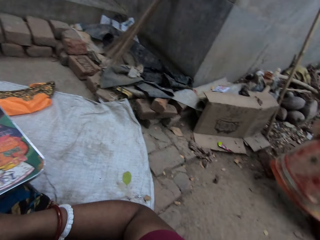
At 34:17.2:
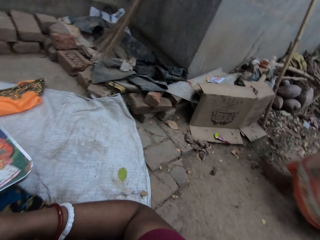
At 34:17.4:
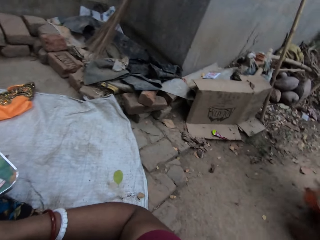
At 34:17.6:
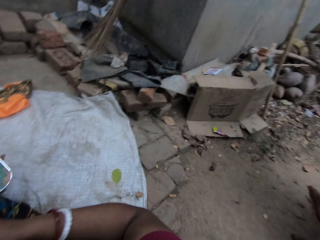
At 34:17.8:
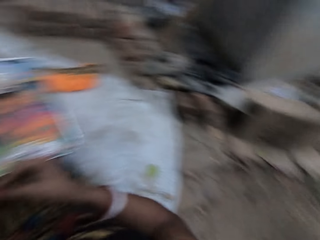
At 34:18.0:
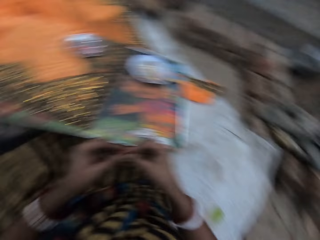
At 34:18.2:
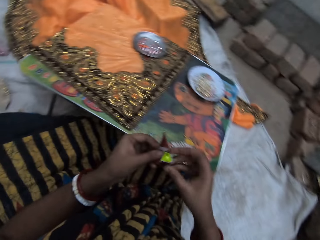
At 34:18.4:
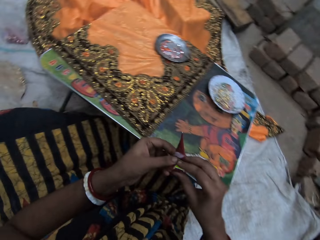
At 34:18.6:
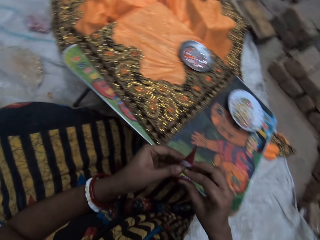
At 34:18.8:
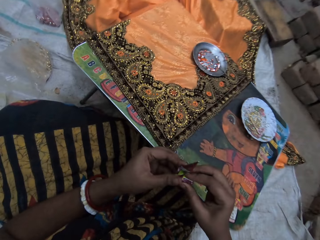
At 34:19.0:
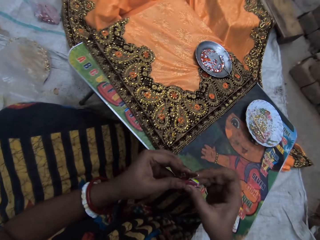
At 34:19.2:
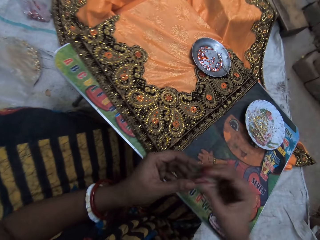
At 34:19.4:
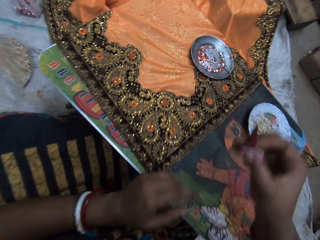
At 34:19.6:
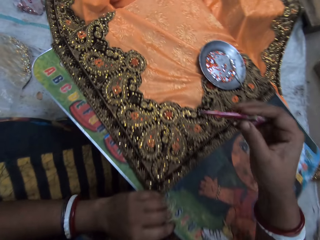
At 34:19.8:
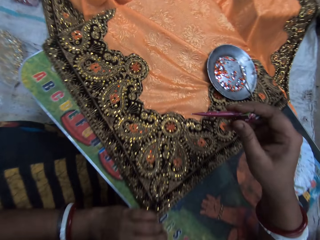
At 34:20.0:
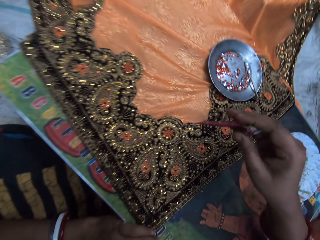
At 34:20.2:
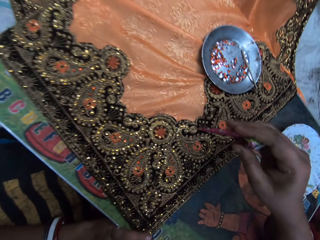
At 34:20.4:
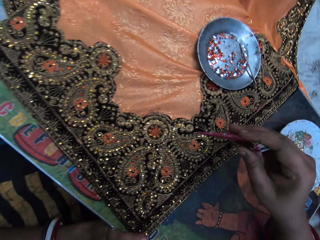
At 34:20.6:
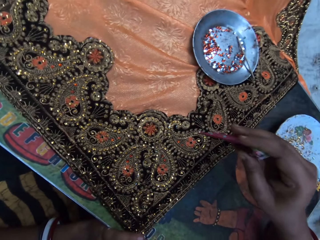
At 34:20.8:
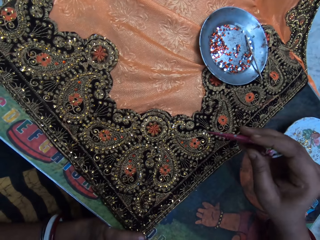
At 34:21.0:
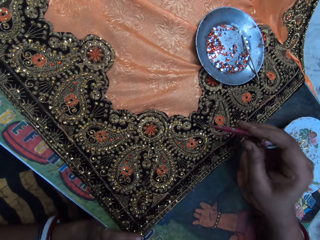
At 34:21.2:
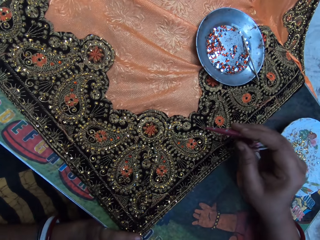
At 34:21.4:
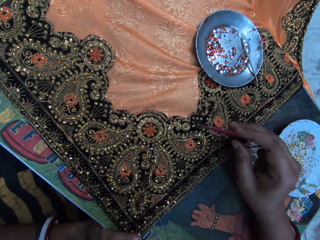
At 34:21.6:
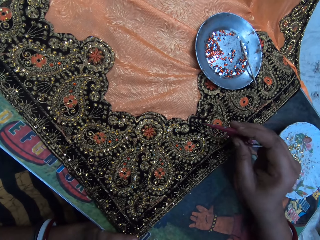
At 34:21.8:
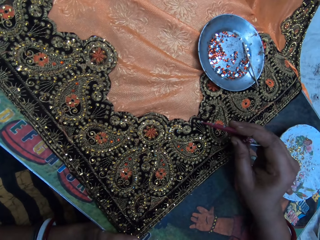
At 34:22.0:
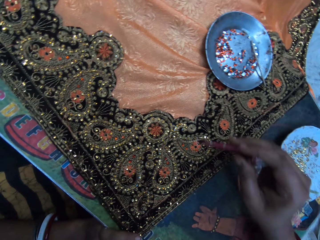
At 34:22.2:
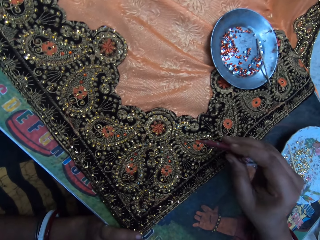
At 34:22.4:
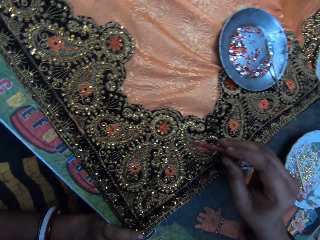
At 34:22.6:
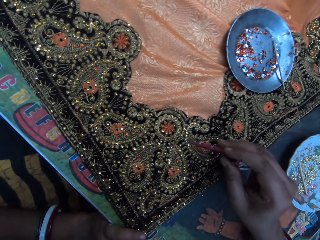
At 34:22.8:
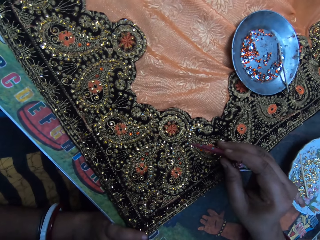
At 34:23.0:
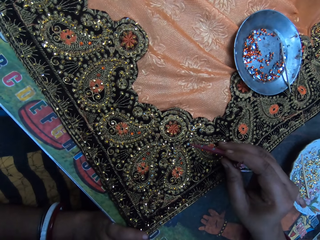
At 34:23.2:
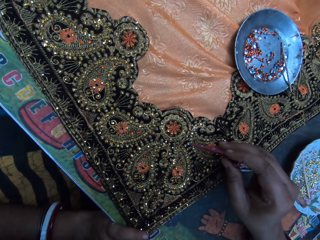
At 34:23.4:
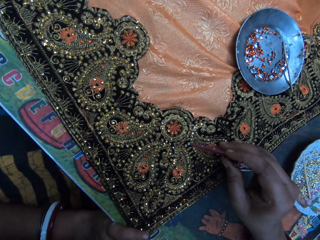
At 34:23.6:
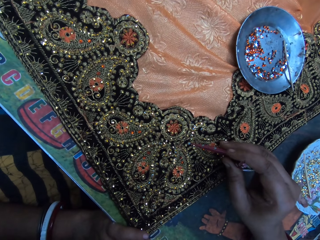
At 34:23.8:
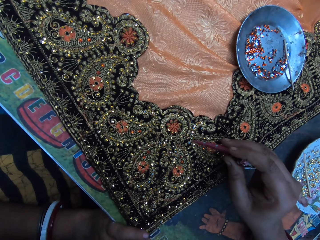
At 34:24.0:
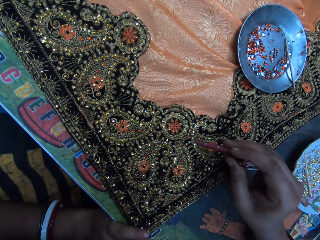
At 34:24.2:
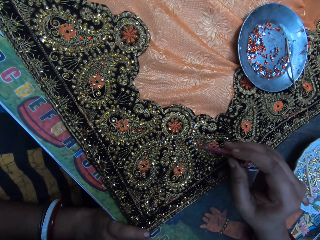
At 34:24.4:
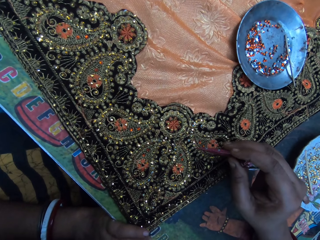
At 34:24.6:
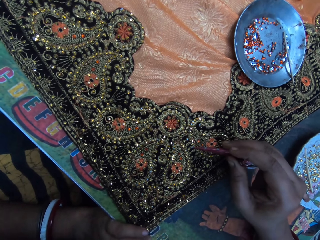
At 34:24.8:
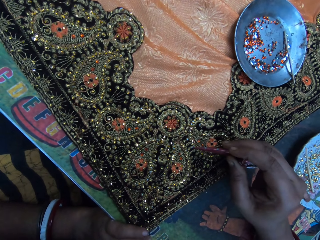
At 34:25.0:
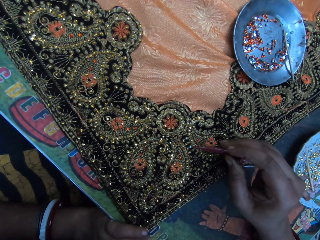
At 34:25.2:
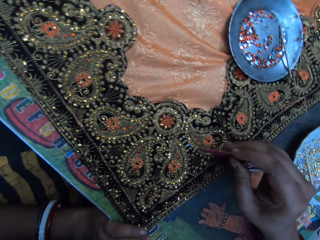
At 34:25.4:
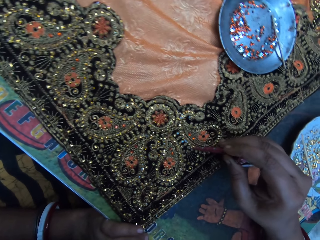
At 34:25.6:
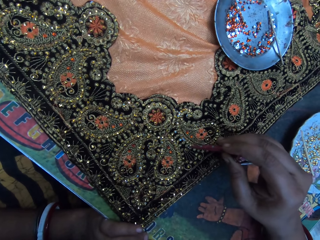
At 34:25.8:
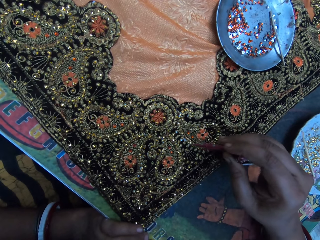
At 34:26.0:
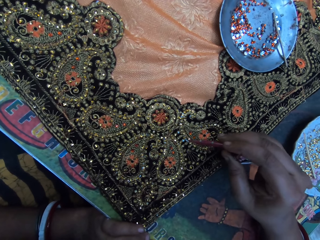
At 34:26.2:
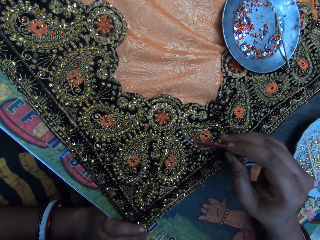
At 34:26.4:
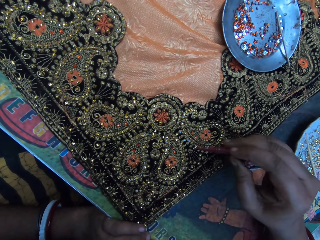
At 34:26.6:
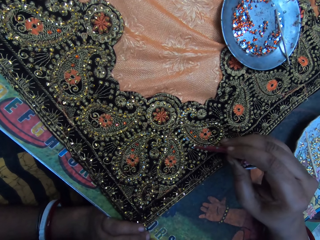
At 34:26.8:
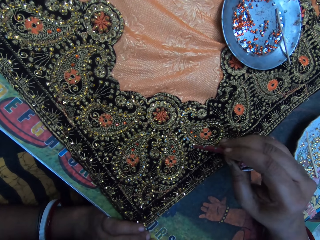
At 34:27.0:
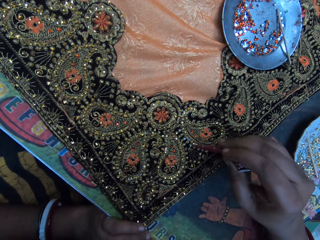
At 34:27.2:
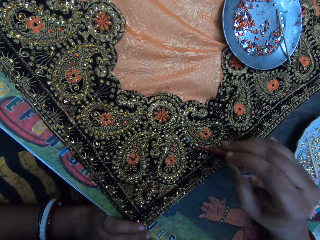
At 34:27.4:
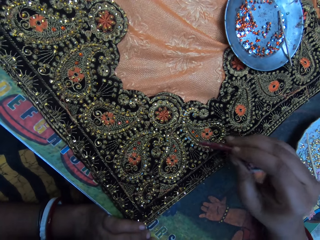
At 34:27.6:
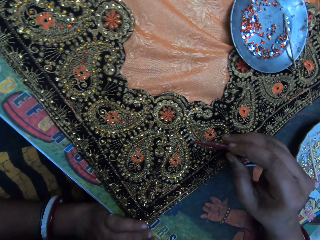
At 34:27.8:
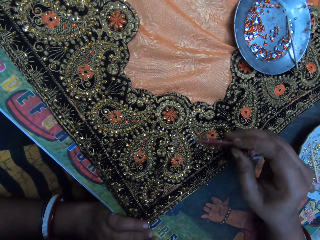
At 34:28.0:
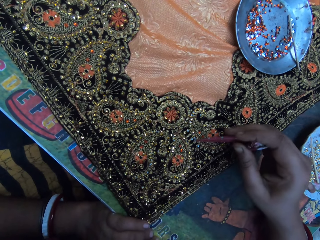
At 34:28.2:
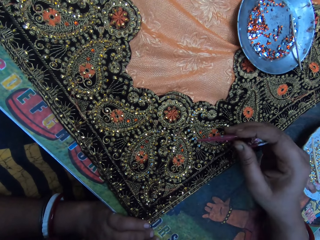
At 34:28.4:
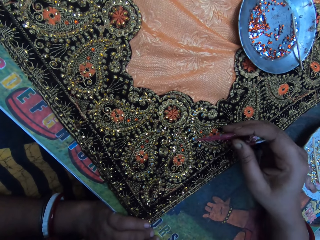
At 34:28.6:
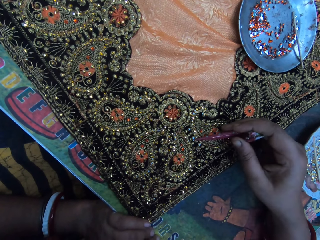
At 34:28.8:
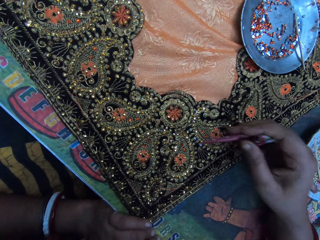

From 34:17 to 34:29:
A woman walks. The camera wearer folds the embroidery stoning glue with both hands. She puts paint on the fabric. She presses glue from the embroidery stoning glue in her right hand on the fabric on the table.

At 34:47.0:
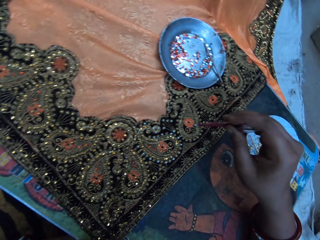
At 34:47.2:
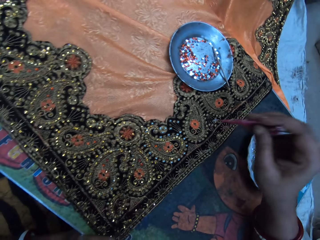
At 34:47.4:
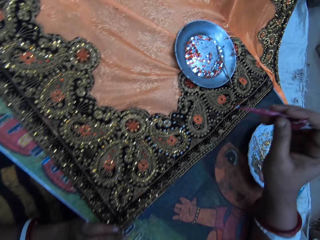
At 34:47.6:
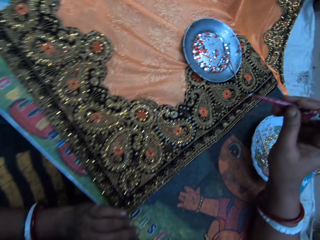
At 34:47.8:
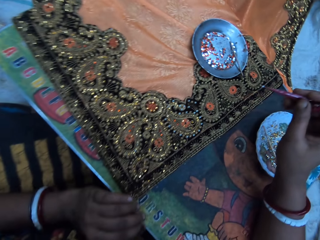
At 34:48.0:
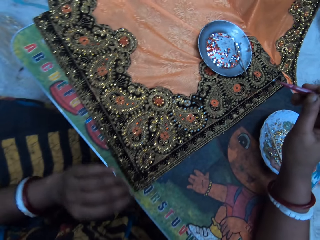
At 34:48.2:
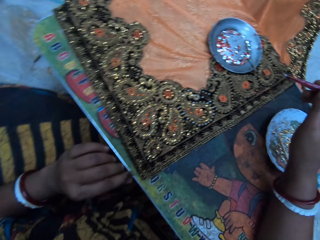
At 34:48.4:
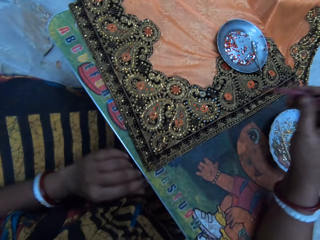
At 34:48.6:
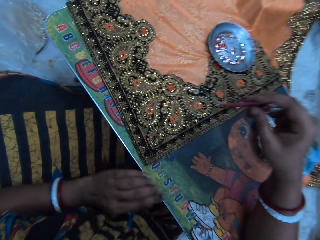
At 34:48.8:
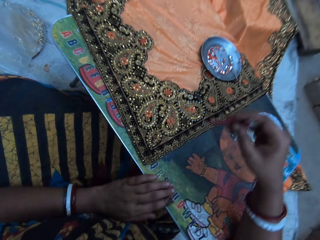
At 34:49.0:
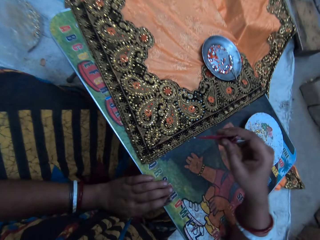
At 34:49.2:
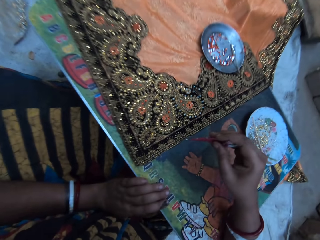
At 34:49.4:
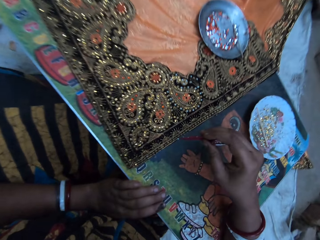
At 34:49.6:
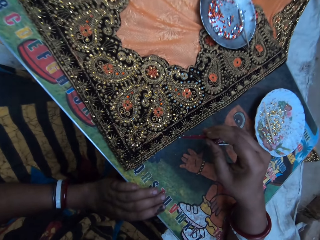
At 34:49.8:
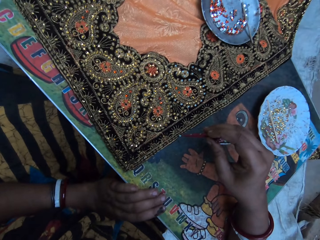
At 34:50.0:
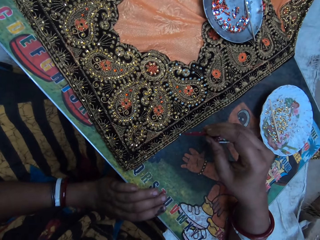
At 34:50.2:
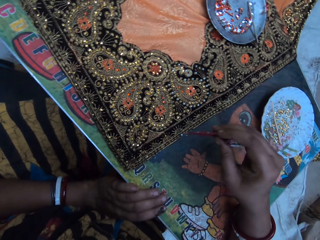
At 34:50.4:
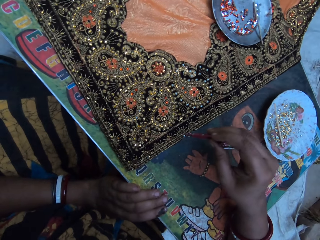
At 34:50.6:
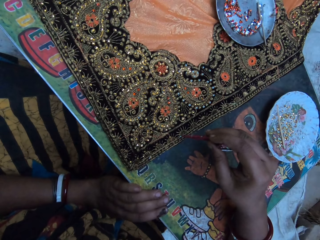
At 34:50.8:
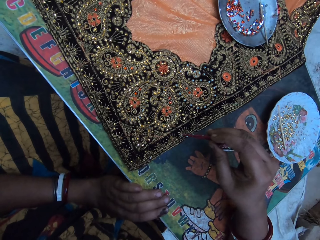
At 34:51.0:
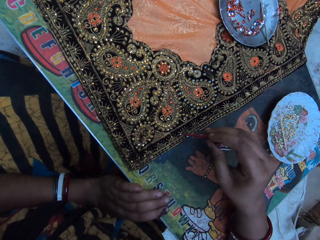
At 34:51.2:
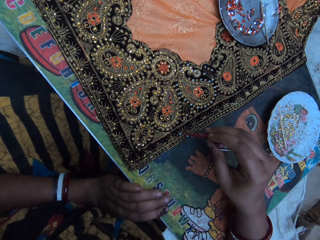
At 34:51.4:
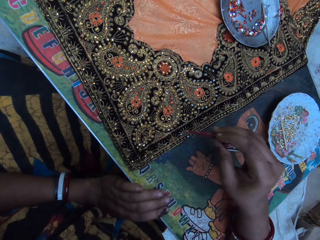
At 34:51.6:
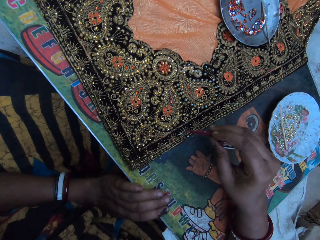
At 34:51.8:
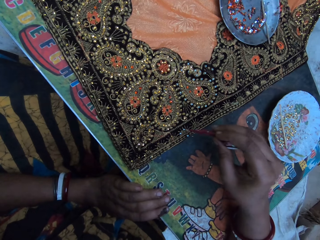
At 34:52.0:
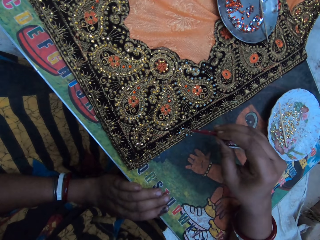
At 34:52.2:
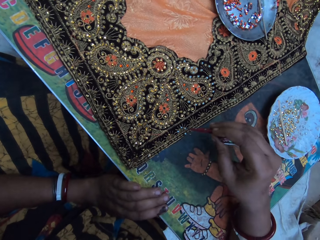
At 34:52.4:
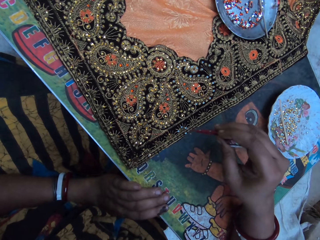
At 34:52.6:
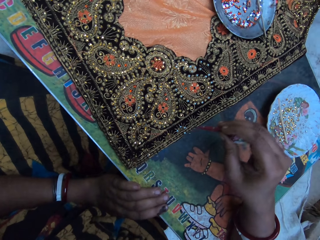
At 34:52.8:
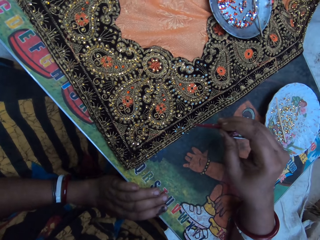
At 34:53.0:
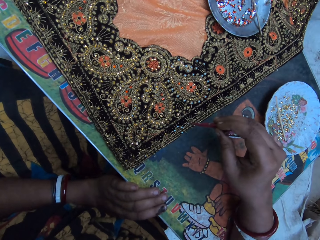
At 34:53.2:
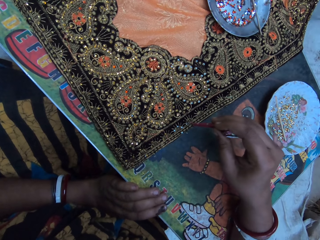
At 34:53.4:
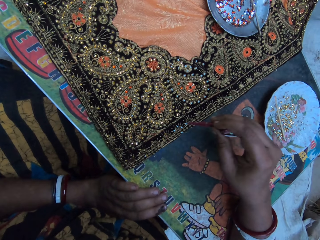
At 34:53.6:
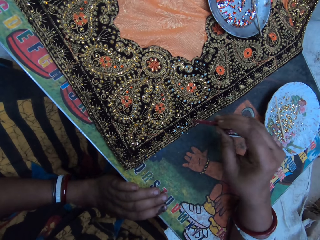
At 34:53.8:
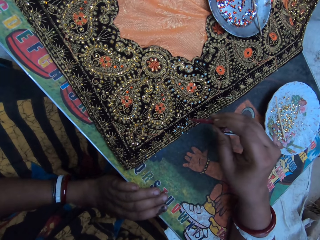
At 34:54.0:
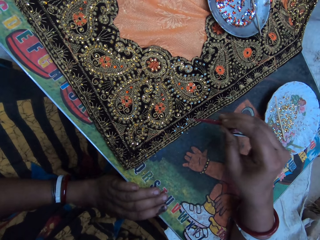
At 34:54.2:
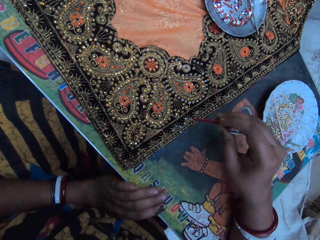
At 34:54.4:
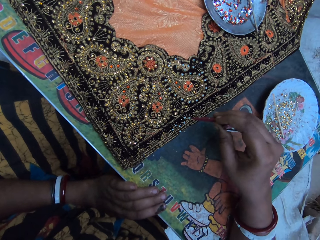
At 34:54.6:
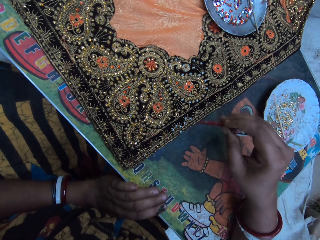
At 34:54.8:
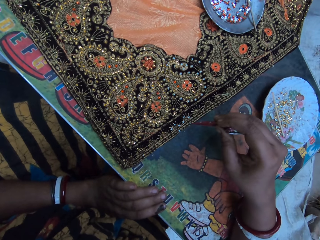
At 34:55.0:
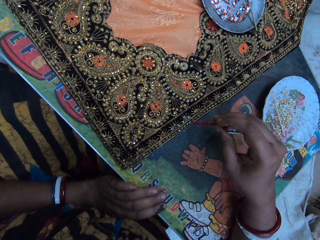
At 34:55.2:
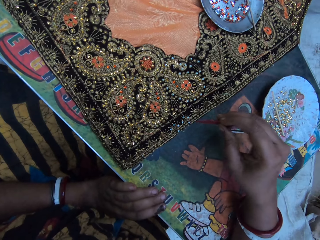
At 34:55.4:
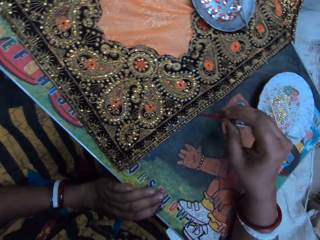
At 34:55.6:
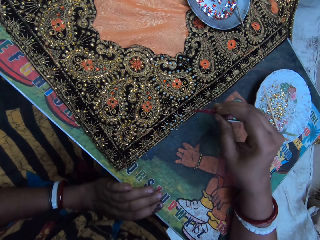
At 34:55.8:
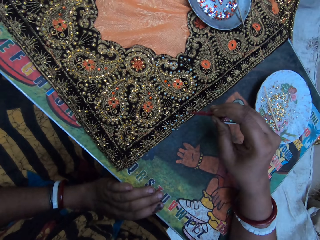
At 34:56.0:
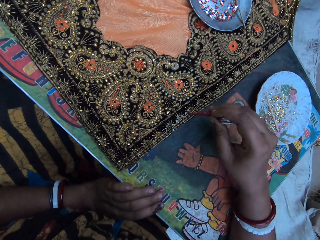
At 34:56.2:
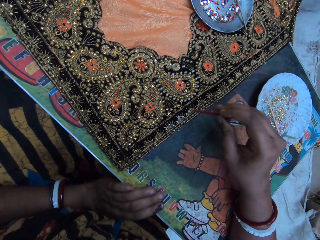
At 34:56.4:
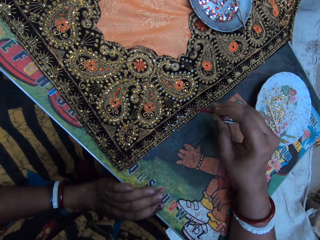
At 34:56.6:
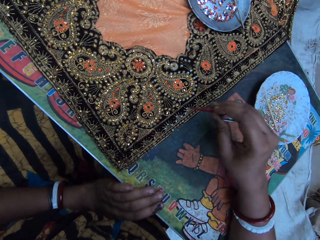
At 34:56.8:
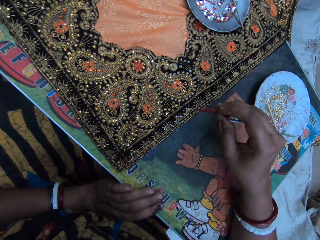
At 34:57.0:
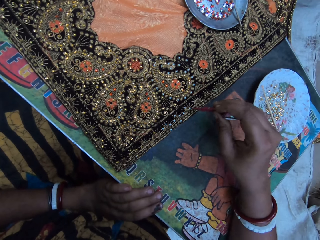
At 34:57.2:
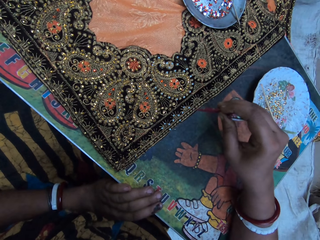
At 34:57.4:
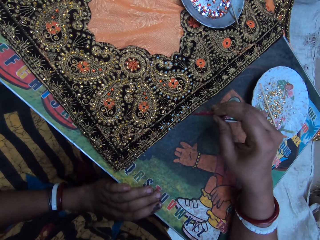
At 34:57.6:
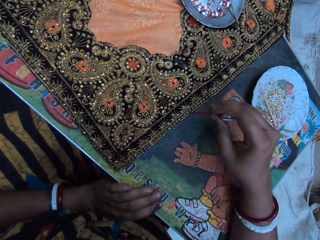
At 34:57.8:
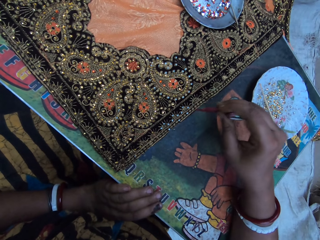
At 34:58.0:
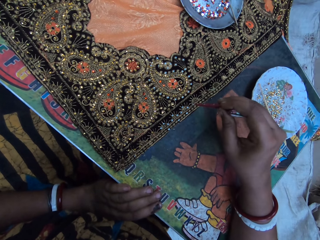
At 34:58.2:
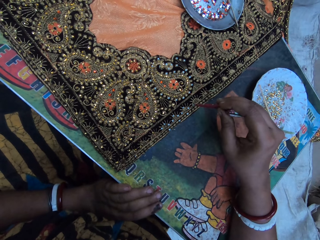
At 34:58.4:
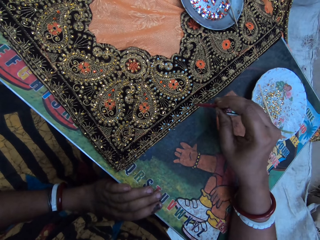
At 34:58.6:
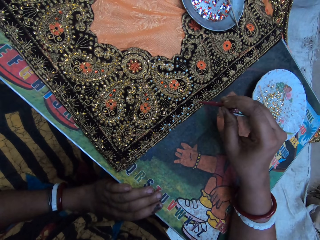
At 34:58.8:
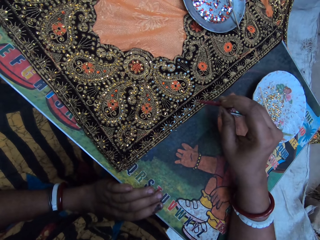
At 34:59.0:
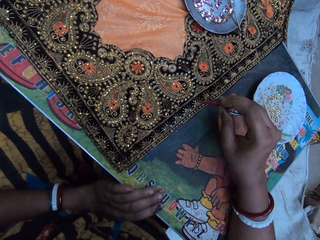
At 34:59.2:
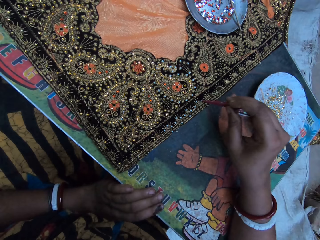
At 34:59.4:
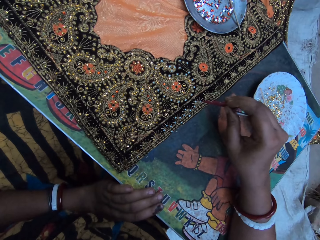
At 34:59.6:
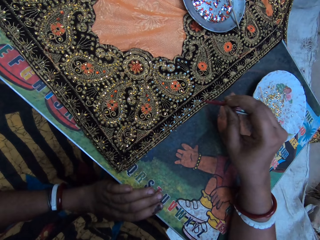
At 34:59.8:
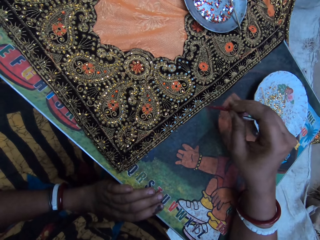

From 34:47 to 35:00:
The camera wearer holds the table with her left hand. She presses glue from the embroidery stoning glue in her right hand on the fabric on the table.
